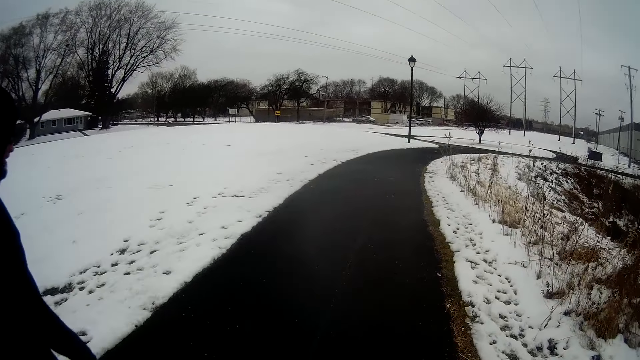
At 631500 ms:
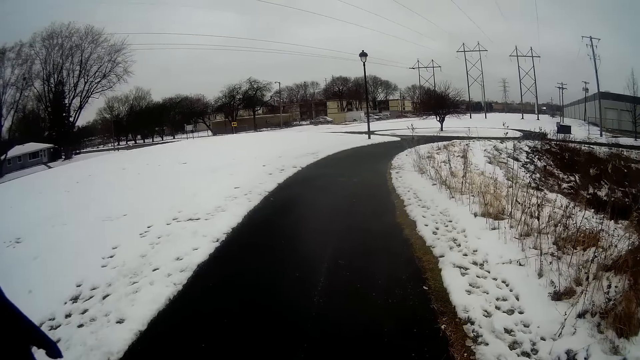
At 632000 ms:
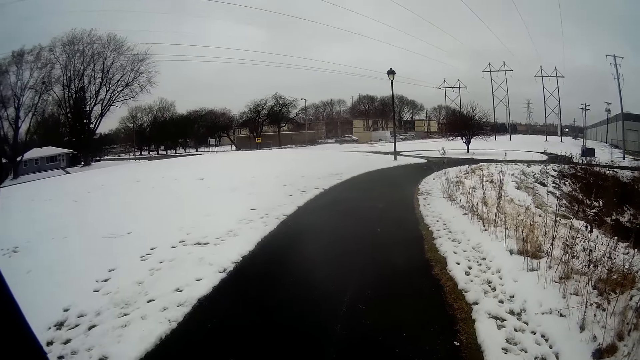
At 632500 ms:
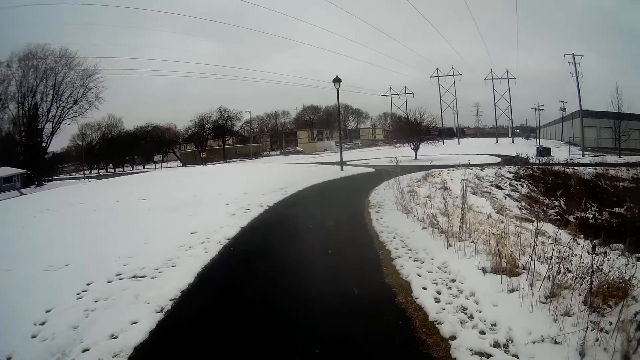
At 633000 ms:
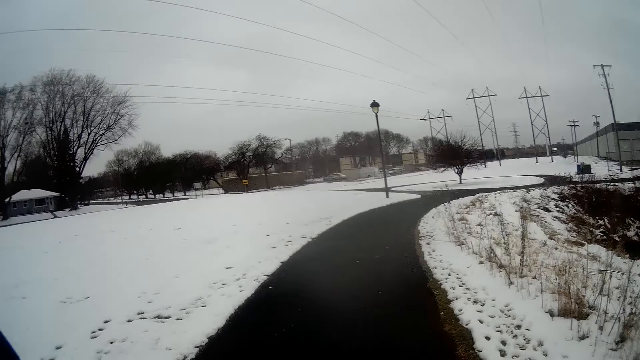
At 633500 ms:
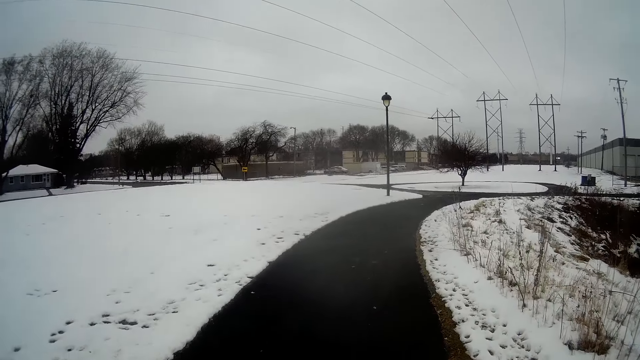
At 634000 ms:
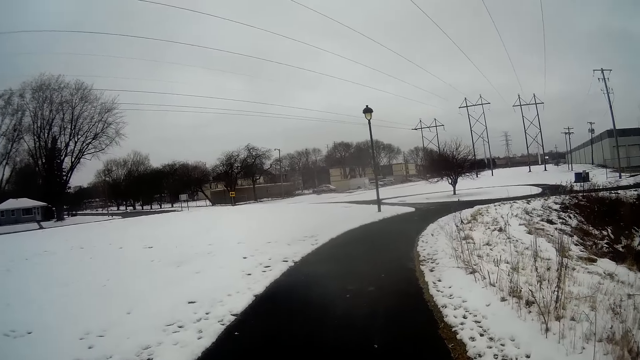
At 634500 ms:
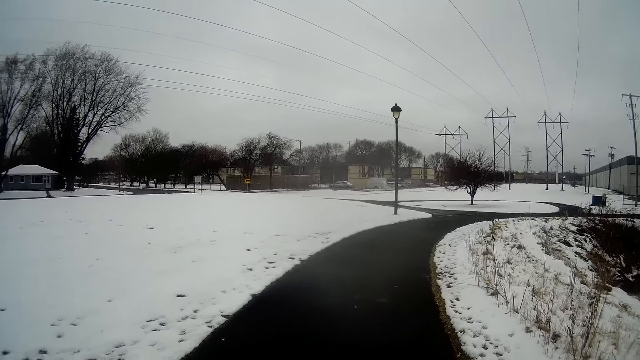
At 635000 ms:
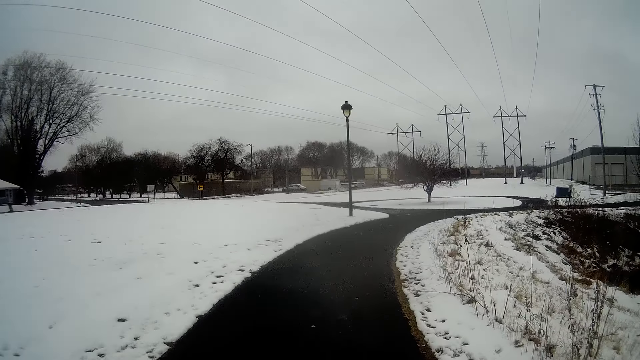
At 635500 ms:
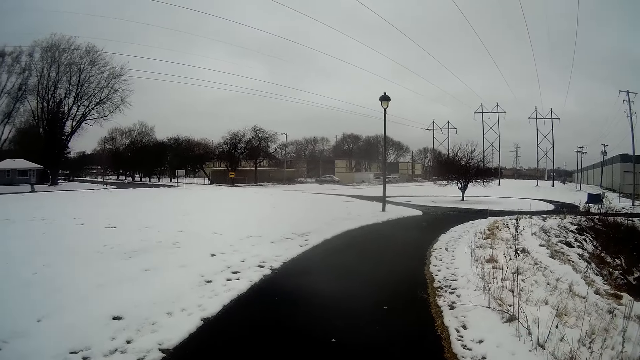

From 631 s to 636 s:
The camera wearer walks on the road.

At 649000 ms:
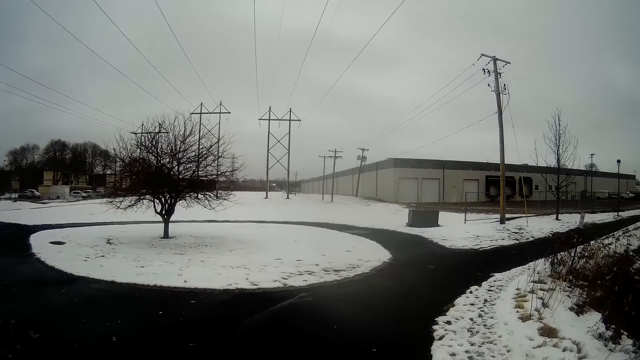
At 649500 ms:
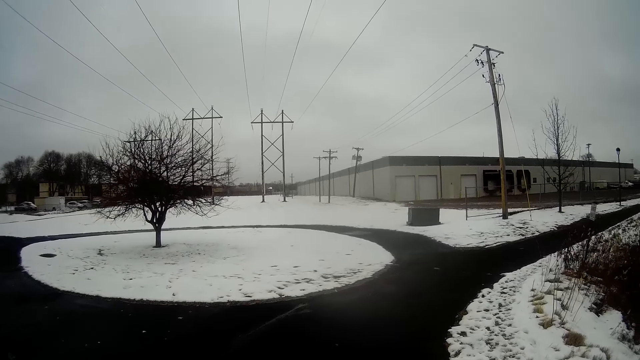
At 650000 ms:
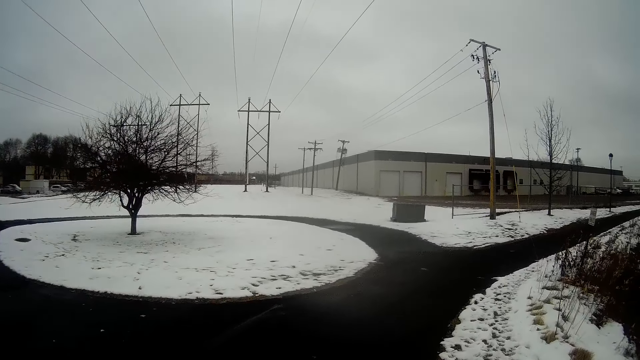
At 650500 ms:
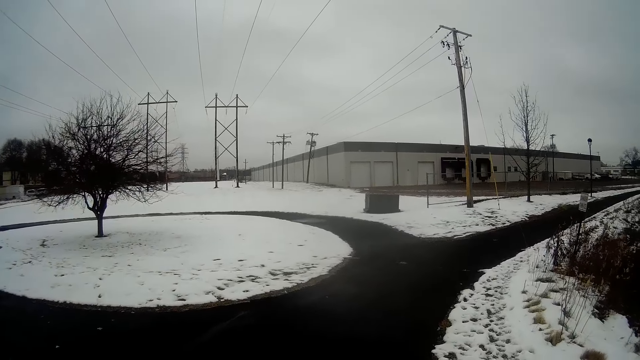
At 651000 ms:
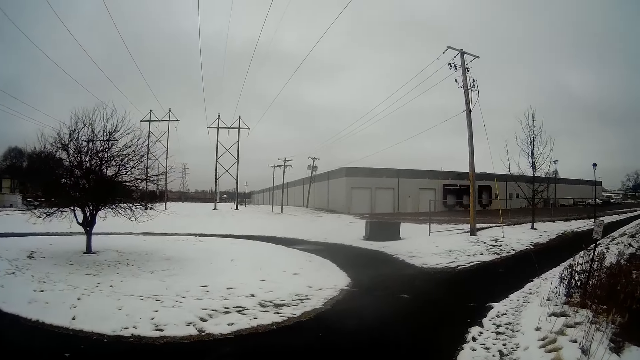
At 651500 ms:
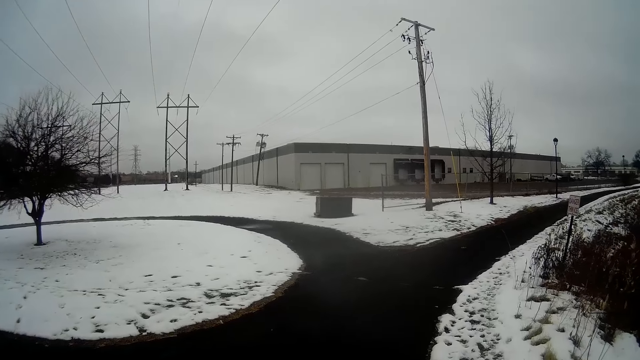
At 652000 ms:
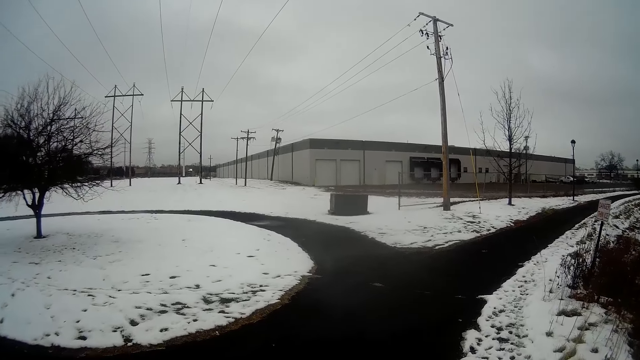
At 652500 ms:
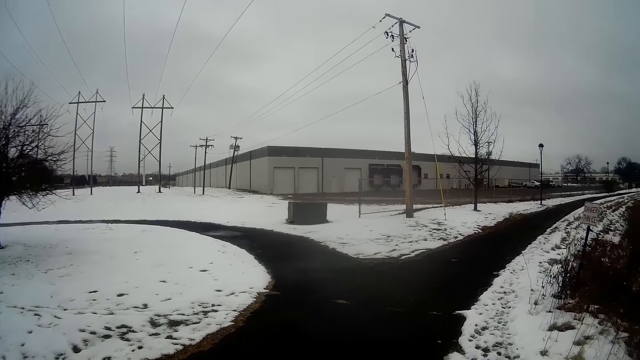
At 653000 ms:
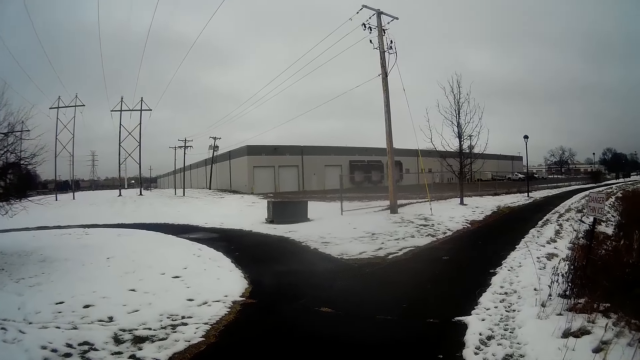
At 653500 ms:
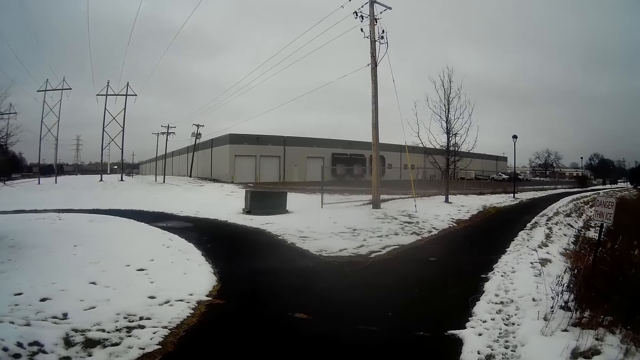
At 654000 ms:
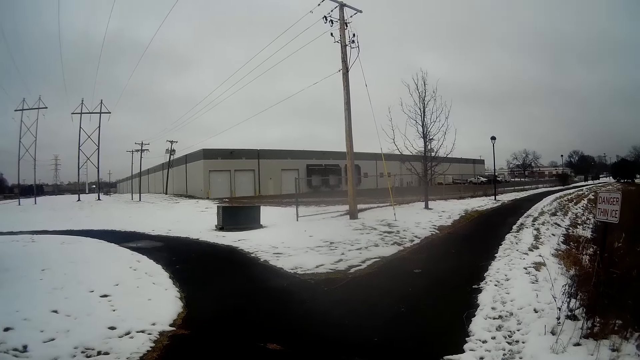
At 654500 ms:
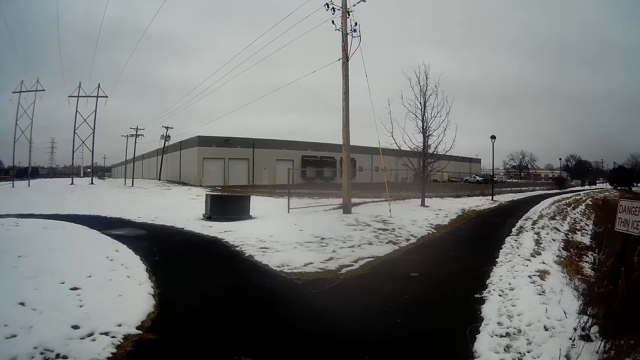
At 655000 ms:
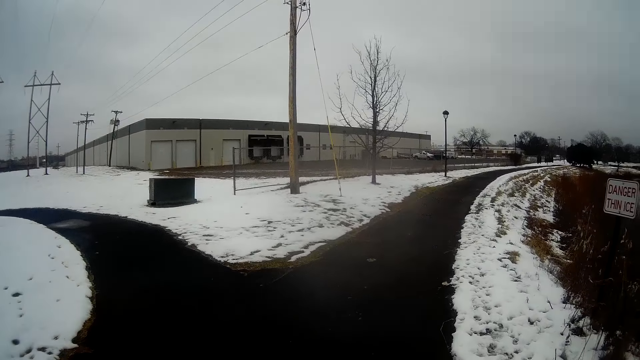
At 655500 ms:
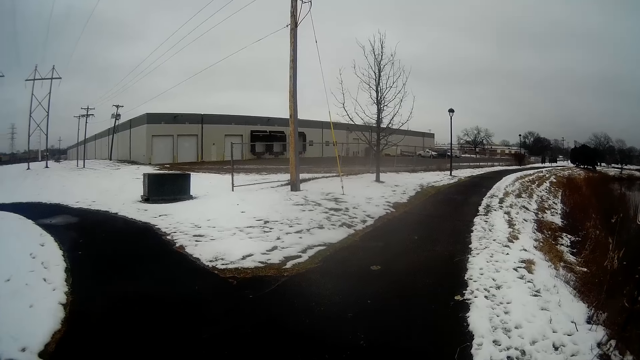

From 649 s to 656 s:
The camera wearer turns right at a crossroad.

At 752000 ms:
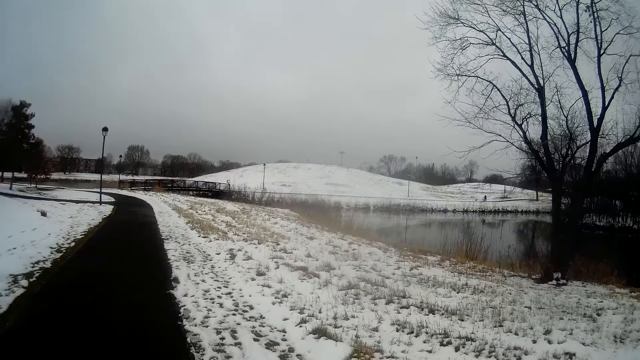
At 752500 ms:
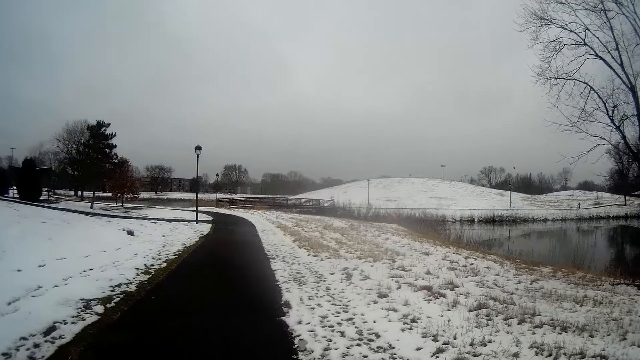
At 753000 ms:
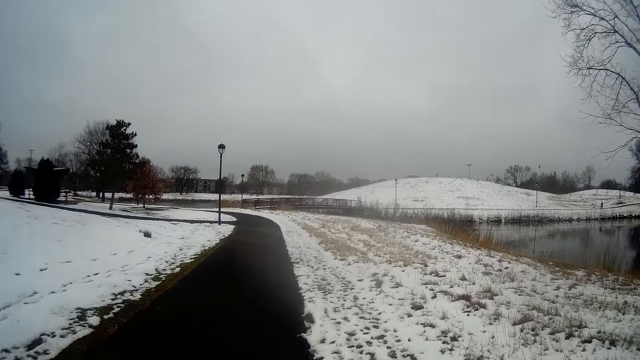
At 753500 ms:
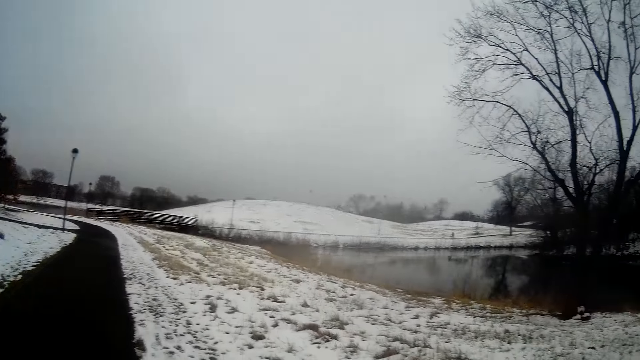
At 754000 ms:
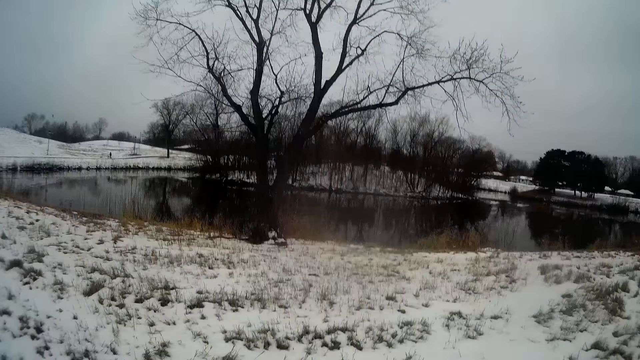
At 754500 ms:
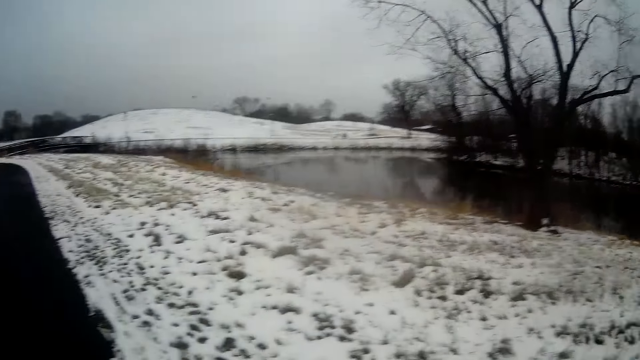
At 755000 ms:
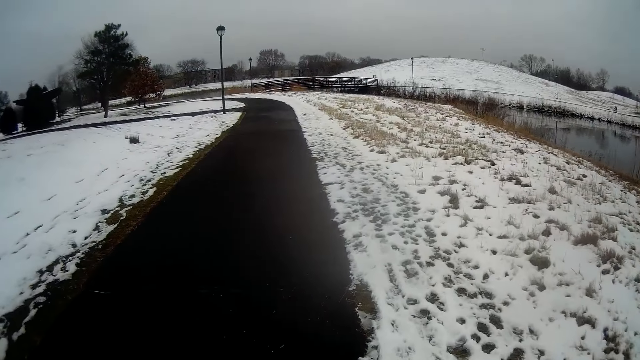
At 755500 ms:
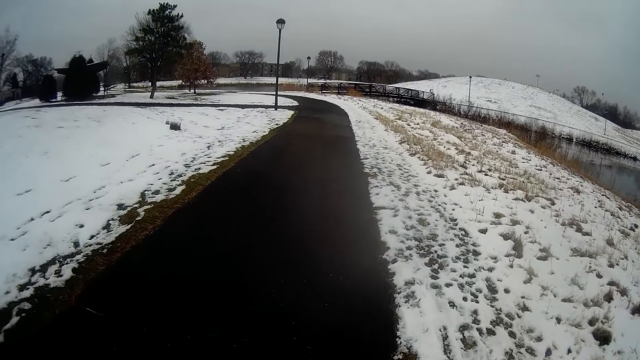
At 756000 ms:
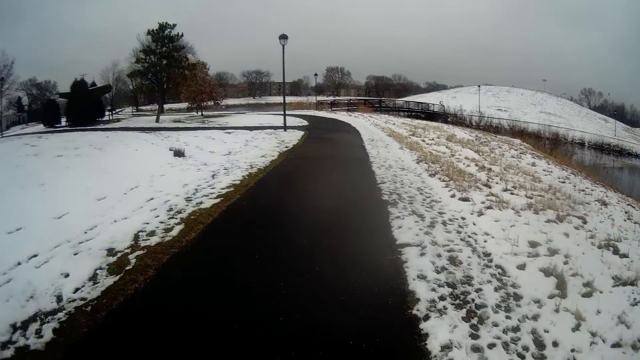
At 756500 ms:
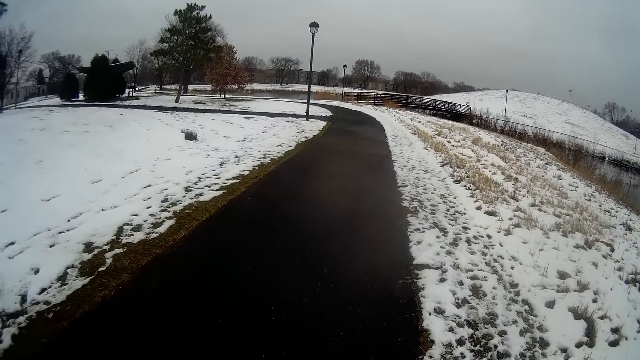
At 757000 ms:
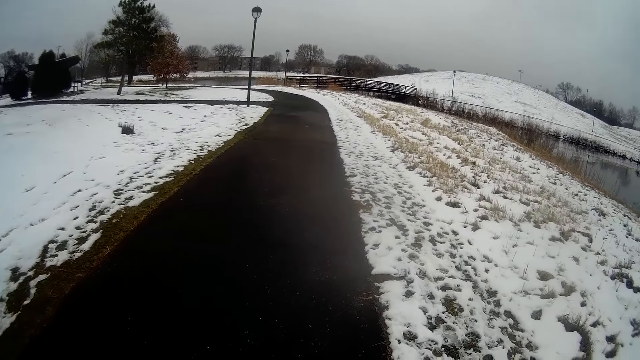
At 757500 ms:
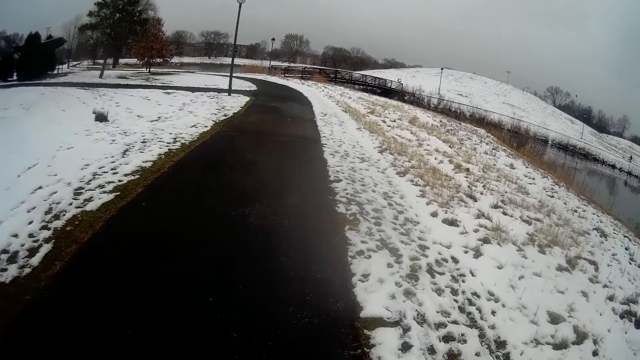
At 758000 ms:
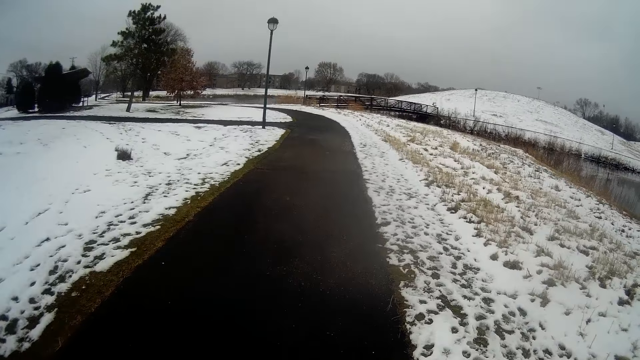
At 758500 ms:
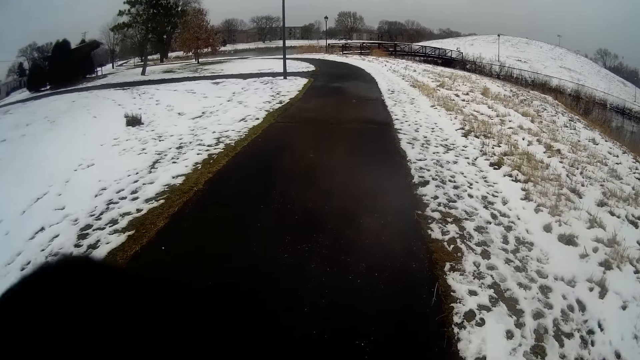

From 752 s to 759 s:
The camera wearer turns towards a lake on the right.
